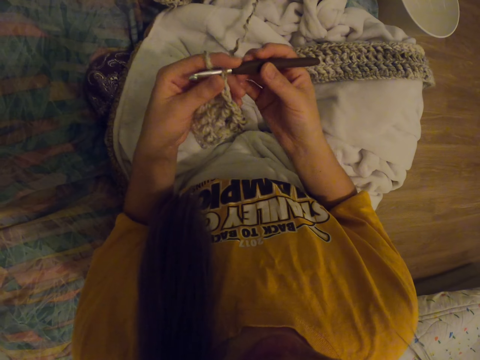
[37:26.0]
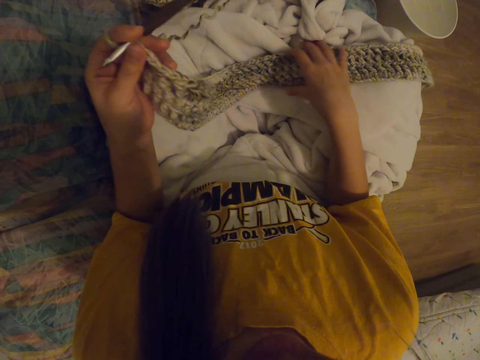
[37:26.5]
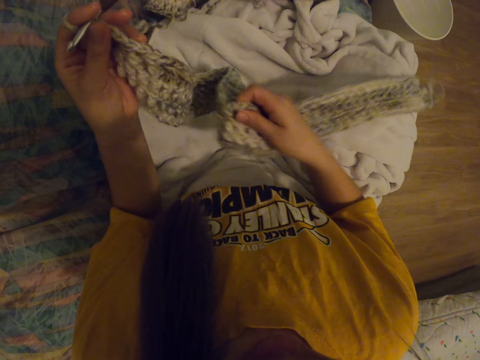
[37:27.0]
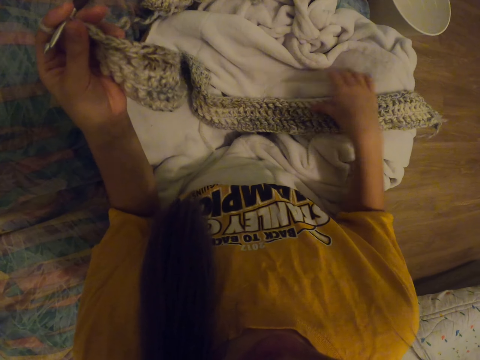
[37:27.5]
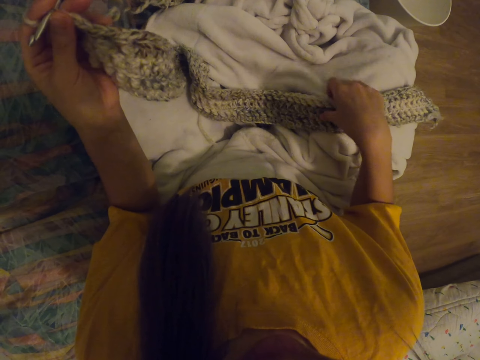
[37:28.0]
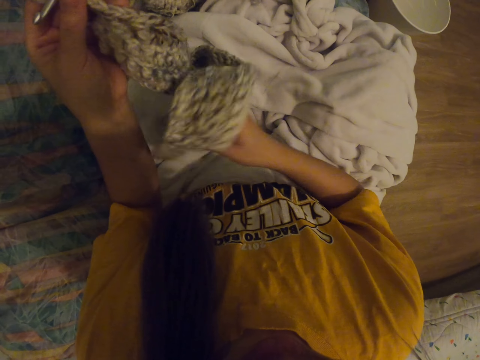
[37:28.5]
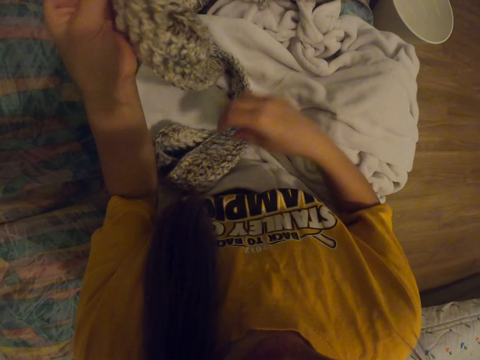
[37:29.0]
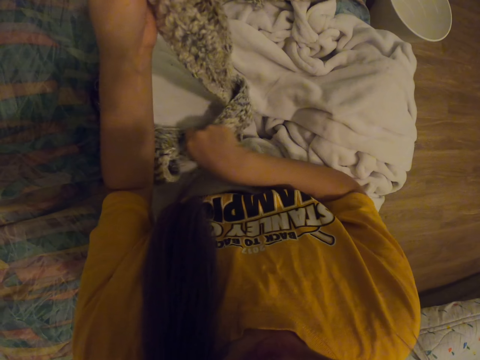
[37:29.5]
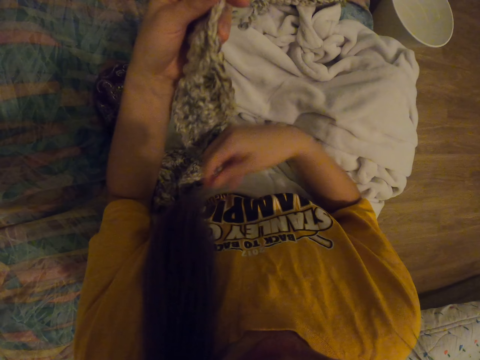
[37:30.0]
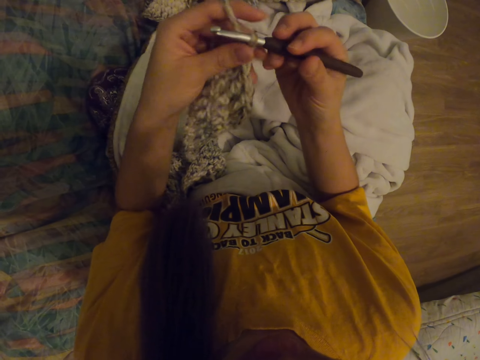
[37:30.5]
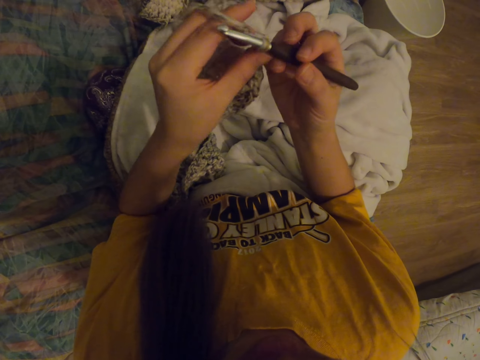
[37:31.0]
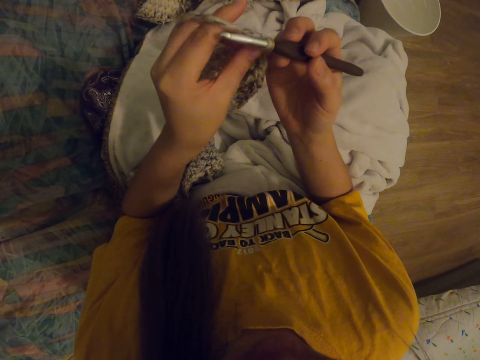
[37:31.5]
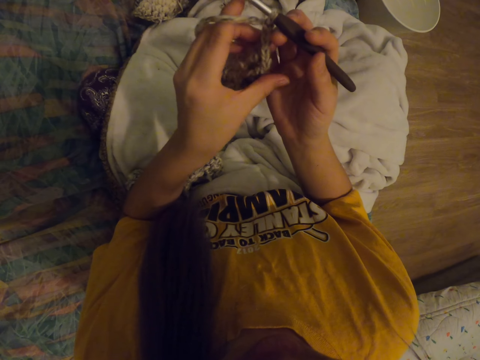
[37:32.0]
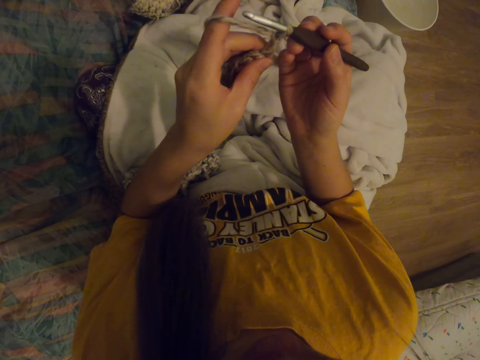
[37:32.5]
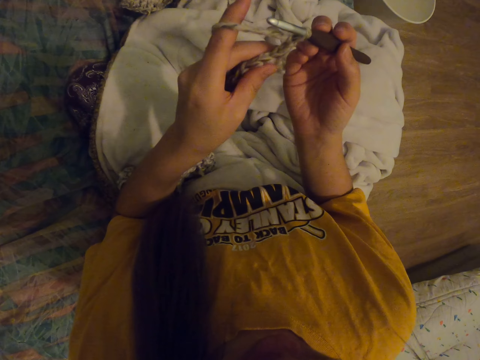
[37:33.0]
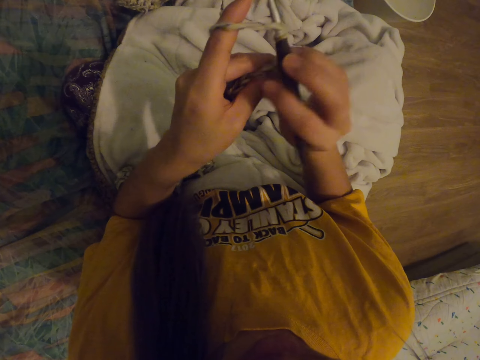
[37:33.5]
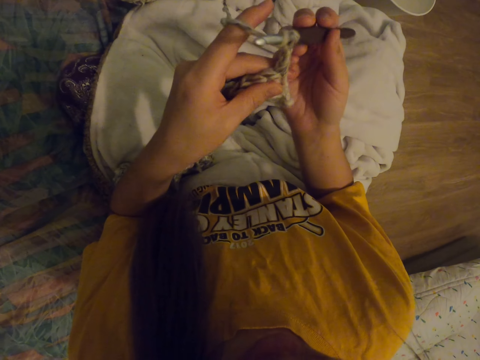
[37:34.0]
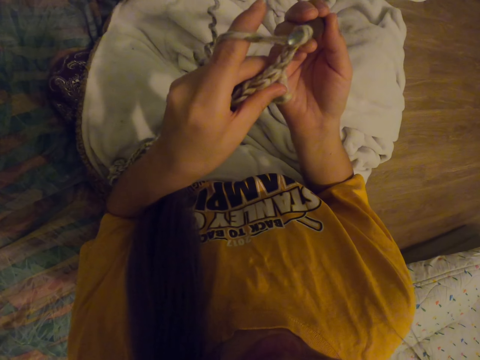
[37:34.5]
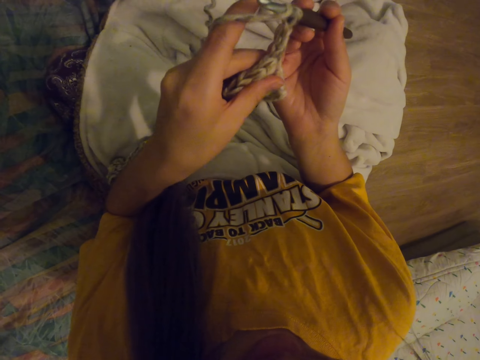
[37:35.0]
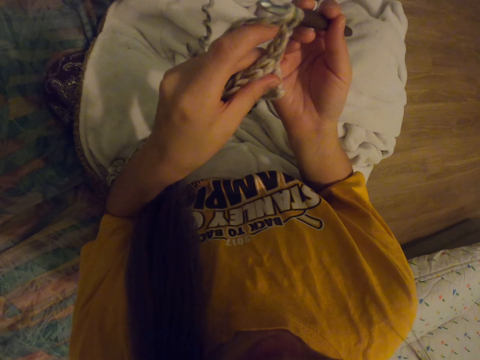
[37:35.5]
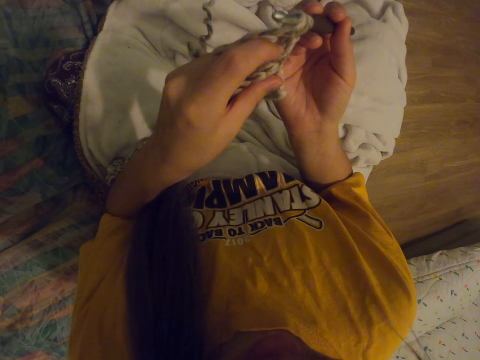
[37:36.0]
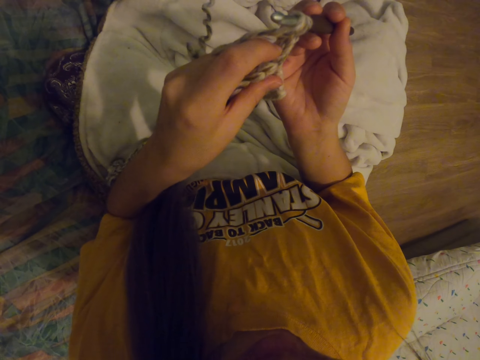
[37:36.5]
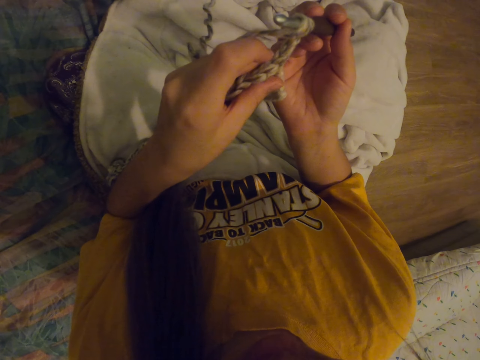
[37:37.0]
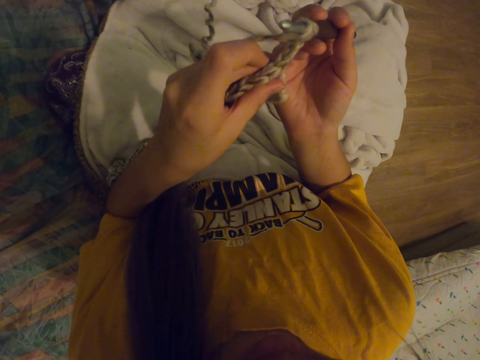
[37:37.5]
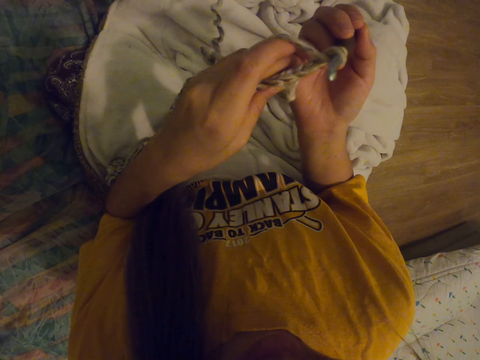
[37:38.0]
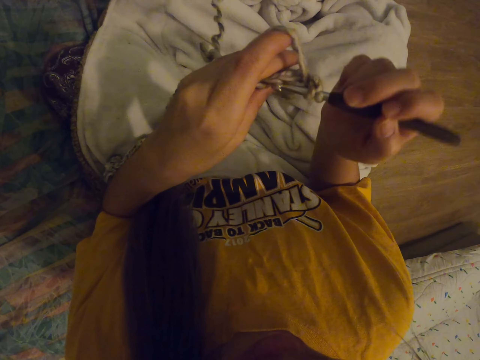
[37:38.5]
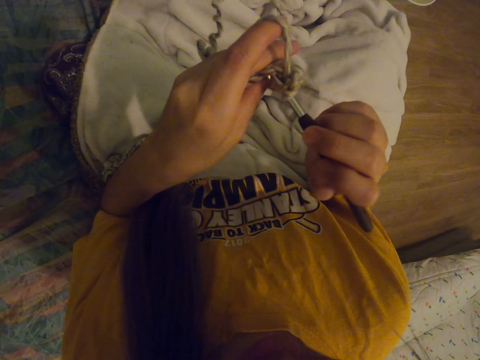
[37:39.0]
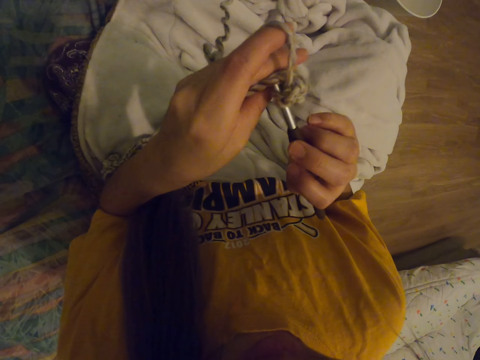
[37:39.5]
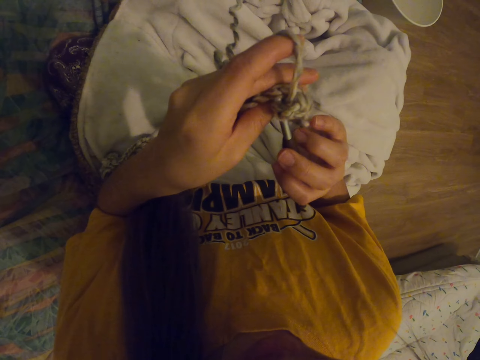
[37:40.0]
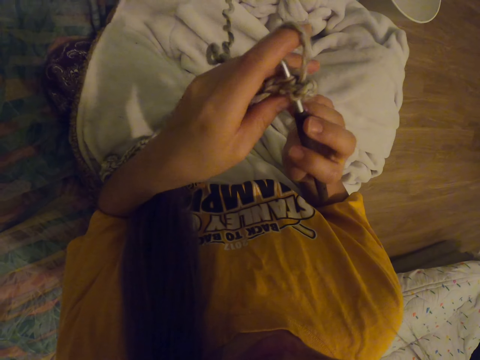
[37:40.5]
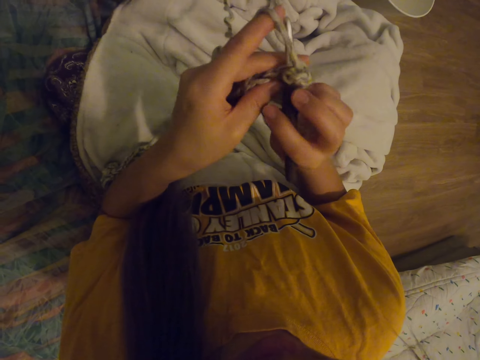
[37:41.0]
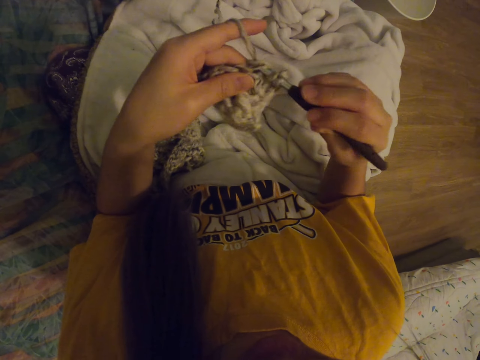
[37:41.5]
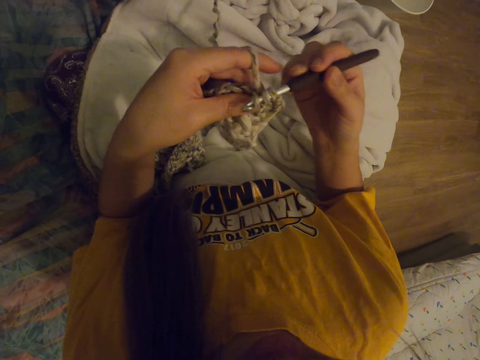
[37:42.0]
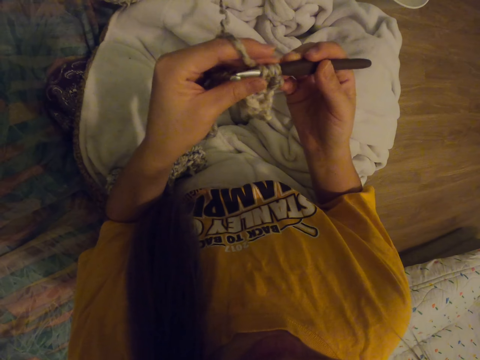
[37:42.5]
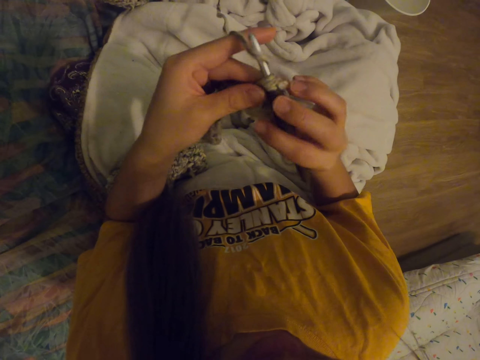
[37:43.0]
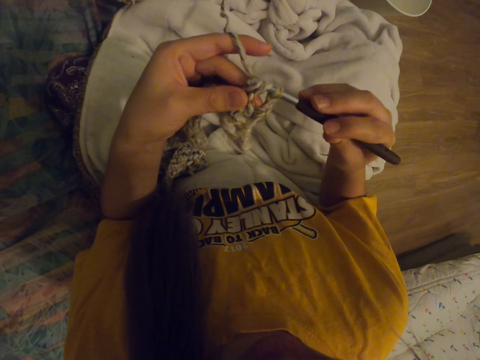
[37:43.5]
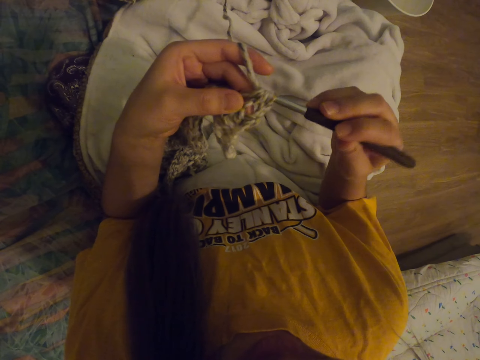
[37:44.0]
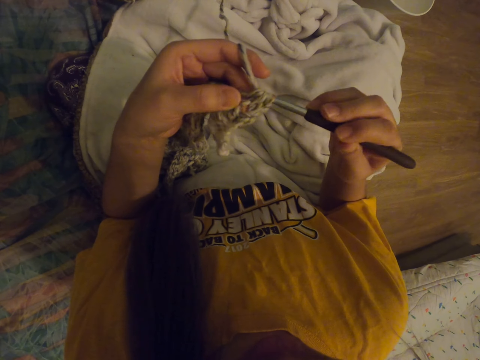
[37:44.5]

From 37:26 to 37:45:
The camera wearer moves the scarf with the right hand. They stitch with the crochet. They hold the crochet with the right hand and pull the thread with the crochet. They look at the scarf. They insert the crochet into the scarf and pull the thread with the crochet.

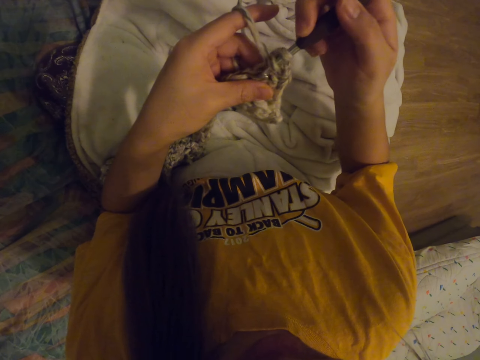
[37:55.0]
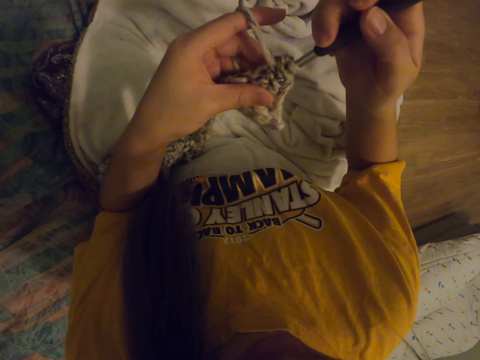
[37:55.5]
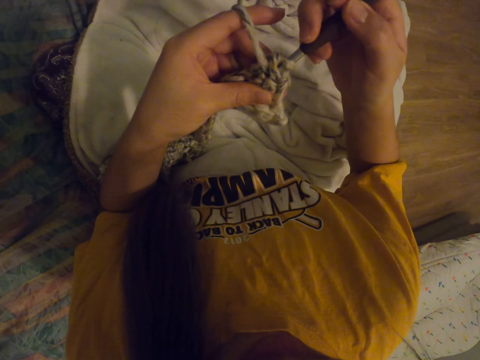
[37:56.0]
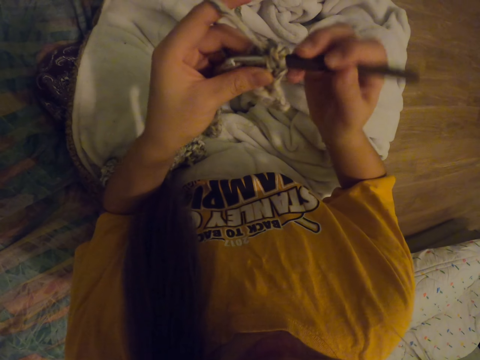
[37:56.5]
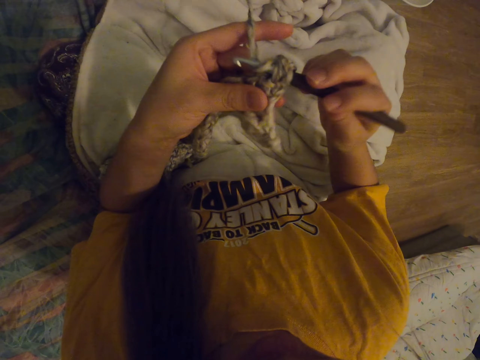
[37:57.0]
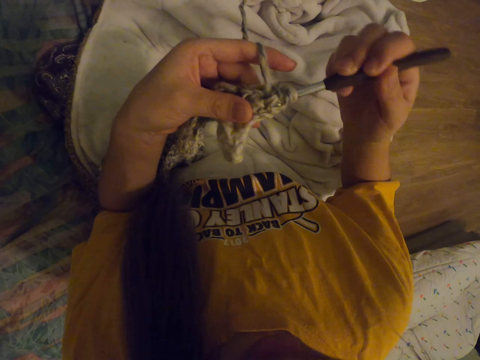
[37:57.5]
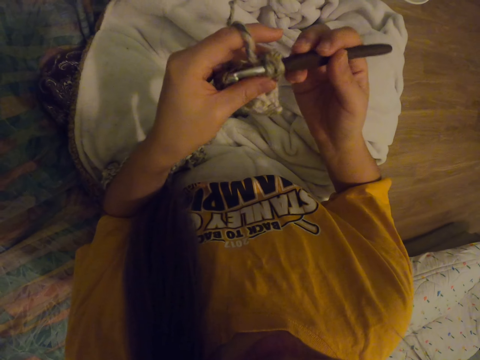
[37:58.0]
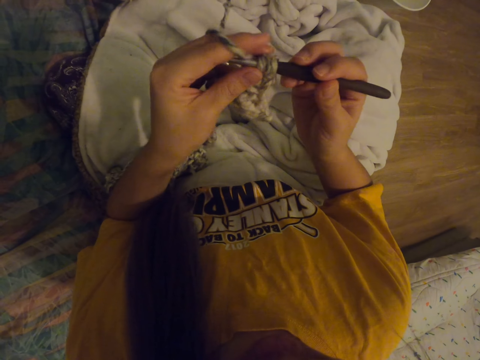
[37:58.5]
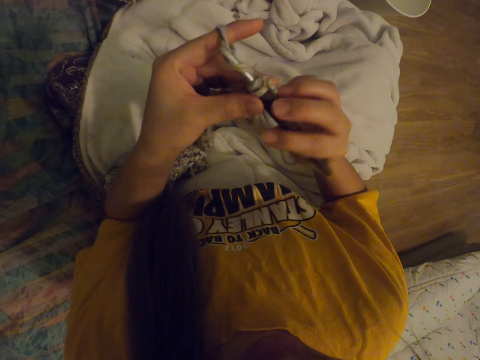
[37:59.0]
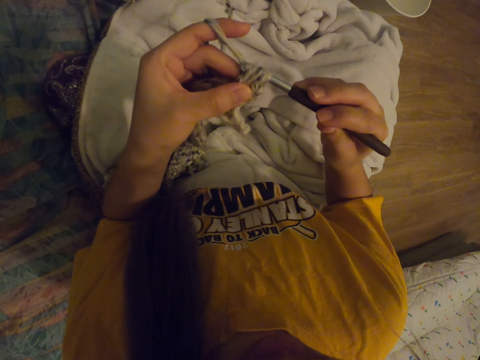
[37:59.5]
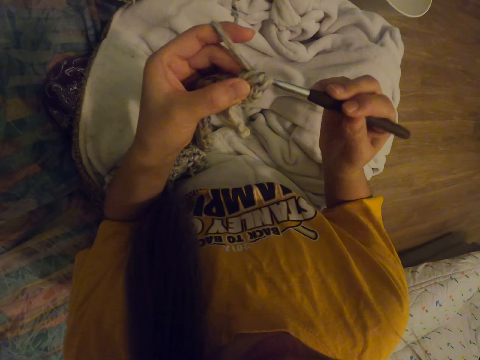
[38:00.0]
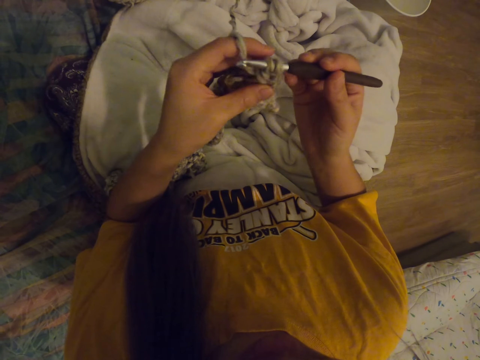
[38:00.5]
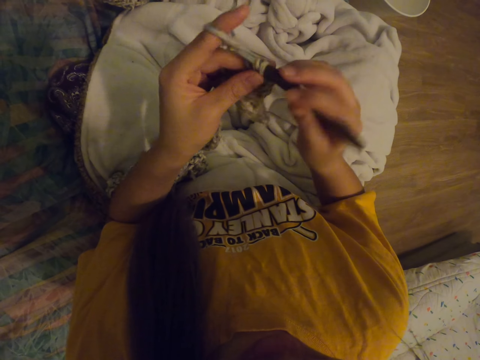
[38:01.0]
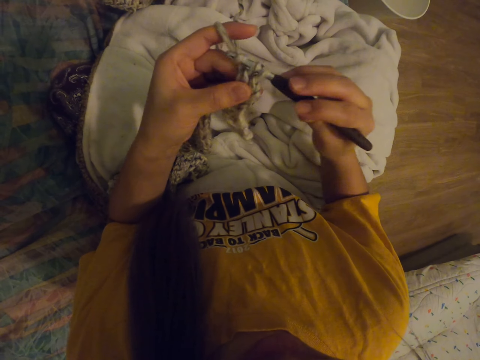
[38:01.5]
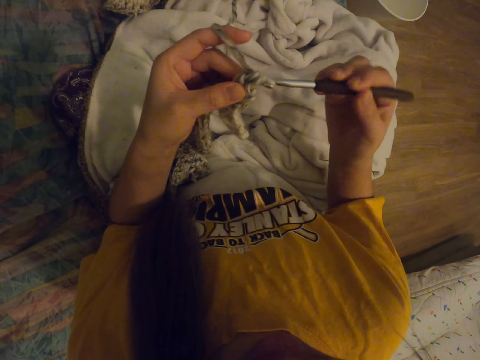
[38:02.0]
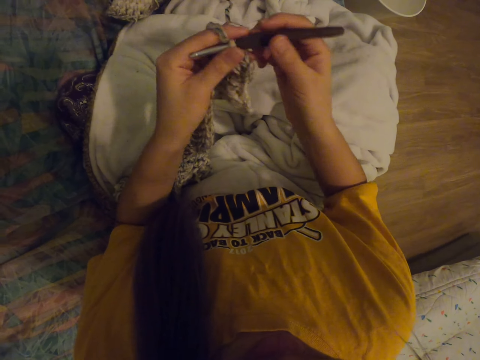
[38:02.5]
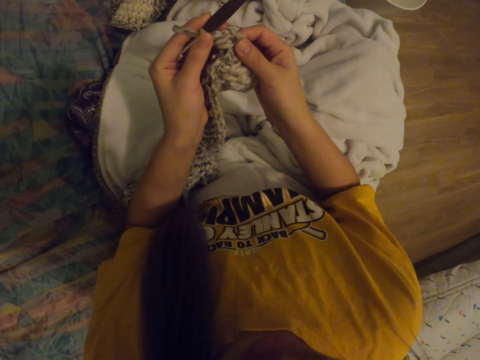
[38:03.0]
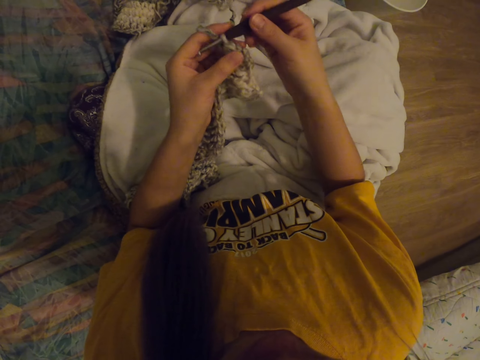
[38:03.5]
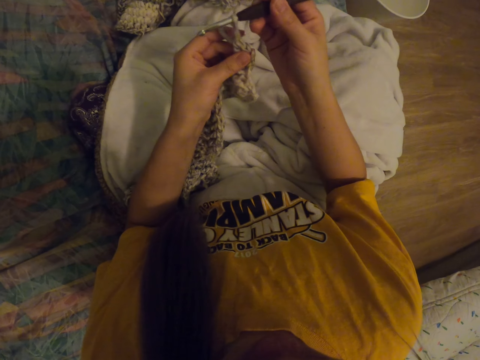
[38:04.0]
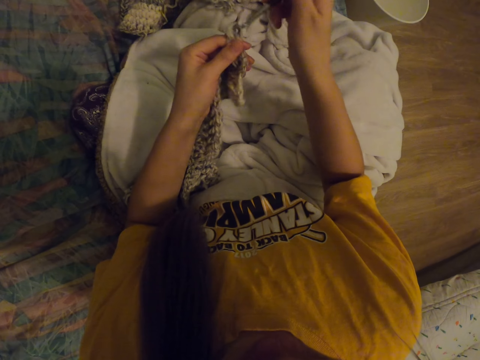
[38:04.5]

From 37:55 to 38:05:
The camera wearer inserts the crochet into the scarf. They pull the thread with the crochet. They look at the scarf.
